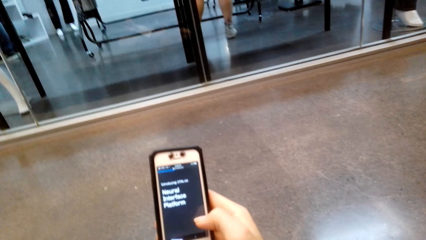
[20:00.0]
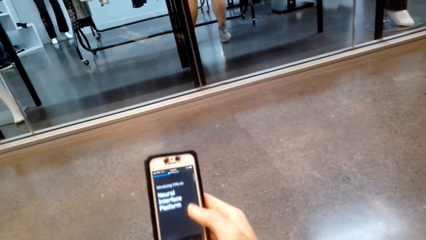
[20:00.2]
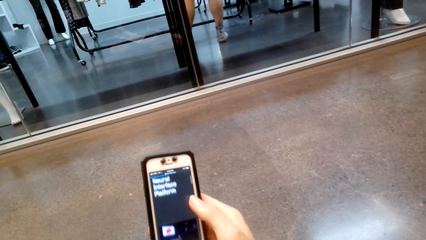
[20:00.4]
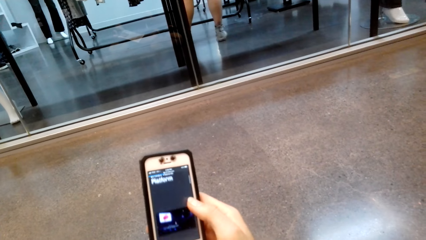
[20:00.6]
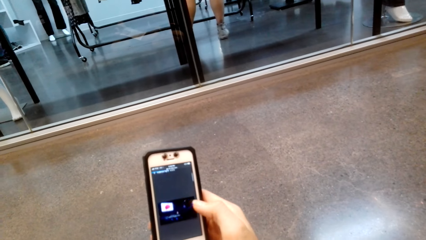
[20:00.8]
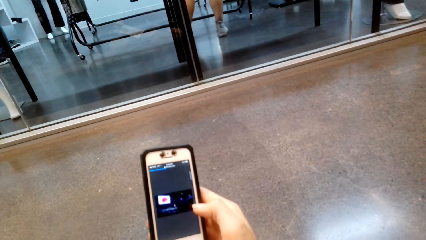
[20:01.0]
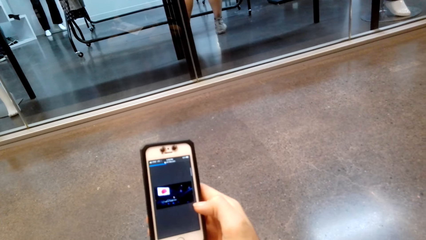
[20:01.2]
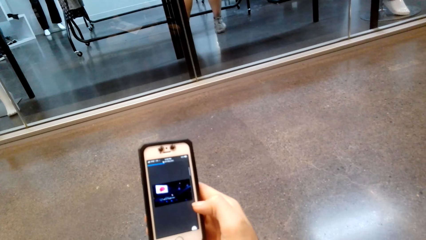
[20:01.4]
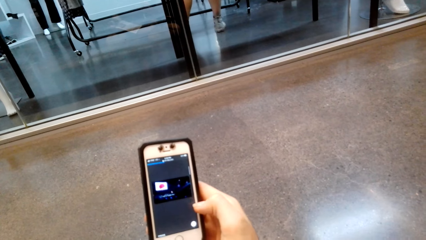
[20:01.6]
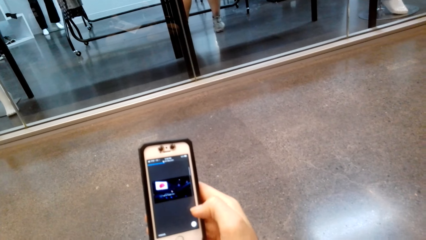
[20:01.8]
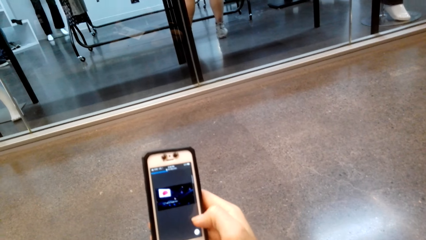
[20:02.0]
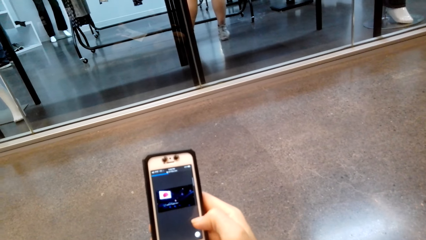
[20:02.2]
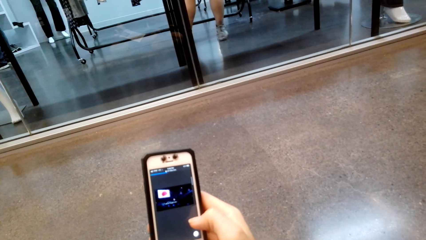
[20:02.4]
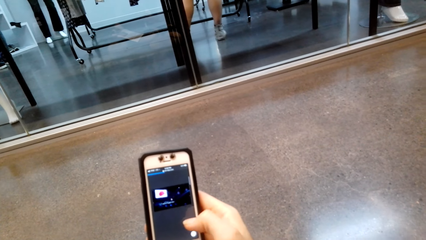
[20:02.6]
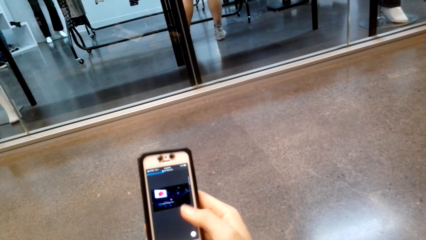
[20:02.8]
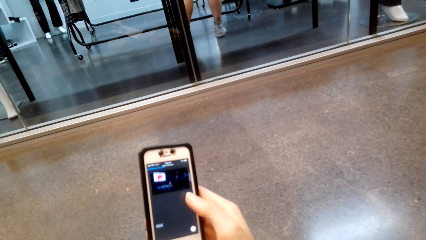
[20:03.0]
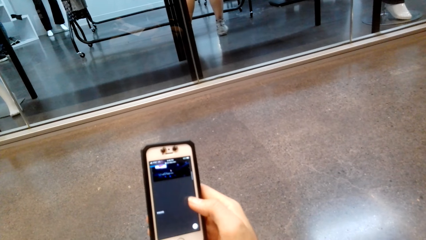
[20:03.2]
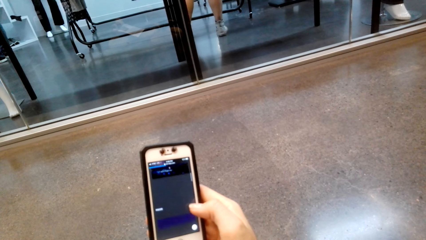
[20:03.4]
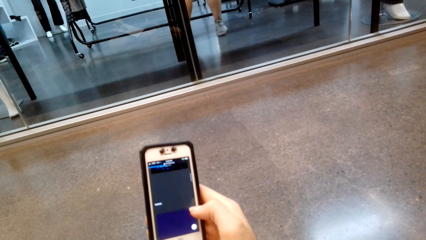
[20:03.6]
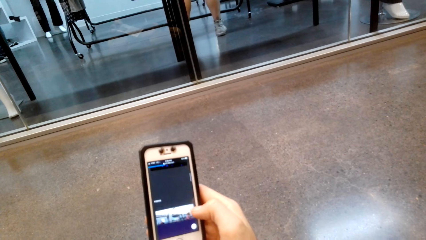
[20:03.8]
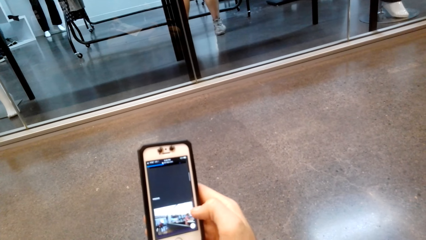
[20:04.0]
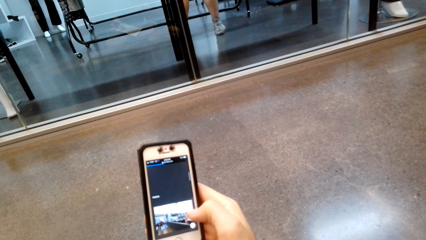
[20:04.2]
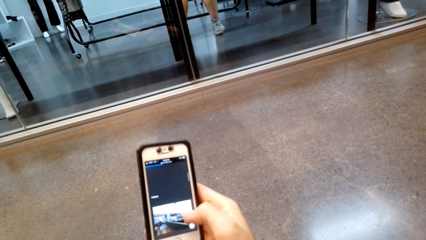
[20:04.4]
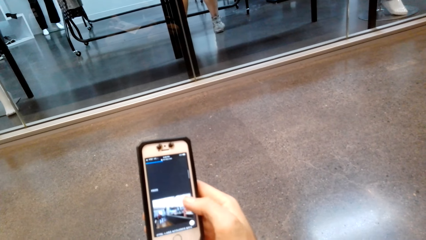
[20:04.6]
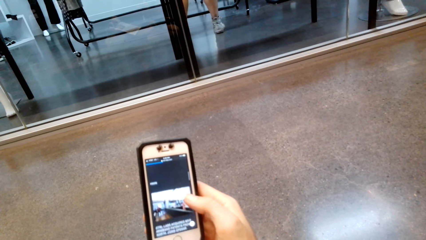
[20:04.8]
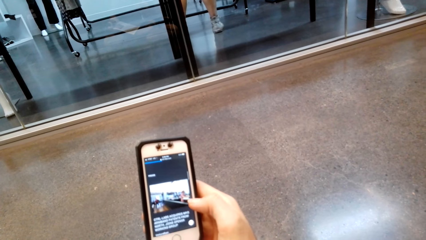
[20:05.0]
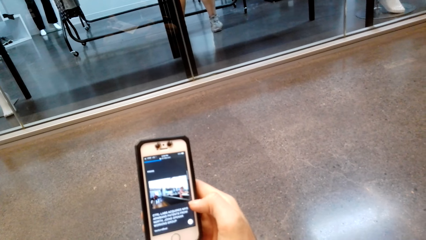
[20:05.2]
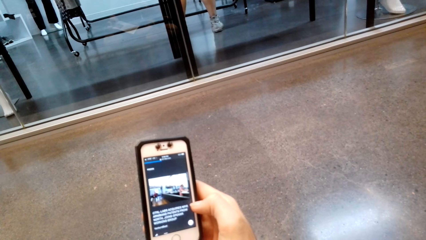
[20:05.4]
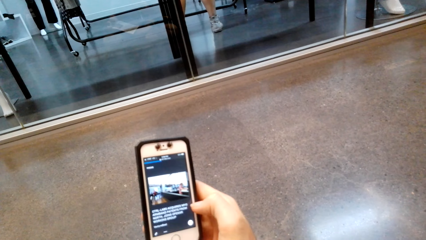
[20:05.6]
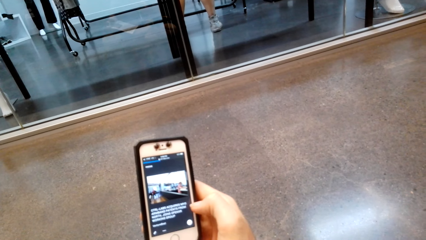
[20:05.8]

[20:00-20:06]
The camera wearer scrolls the phone.

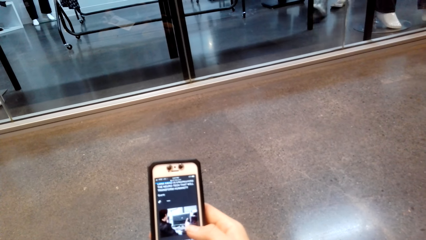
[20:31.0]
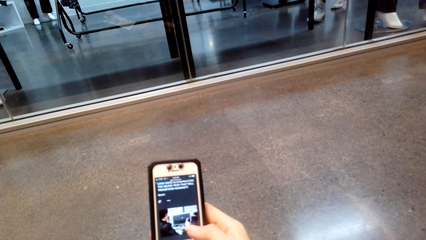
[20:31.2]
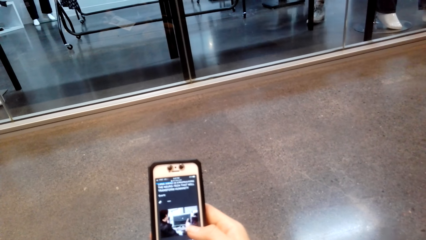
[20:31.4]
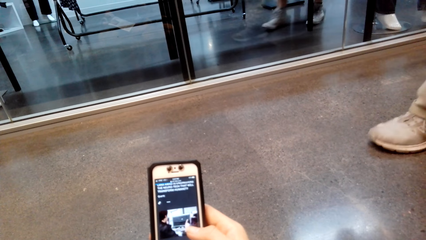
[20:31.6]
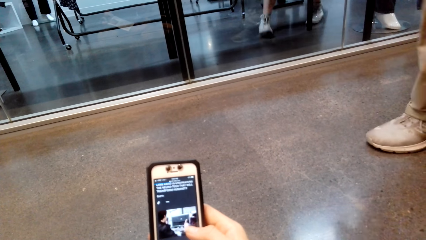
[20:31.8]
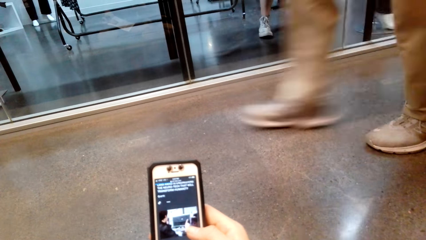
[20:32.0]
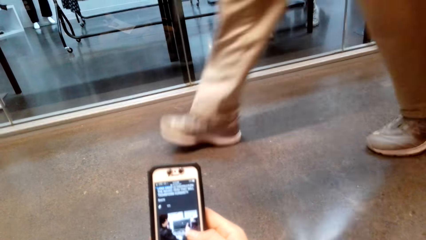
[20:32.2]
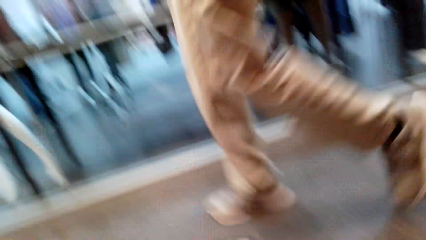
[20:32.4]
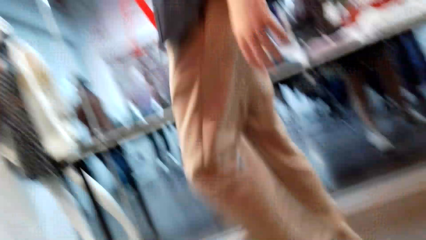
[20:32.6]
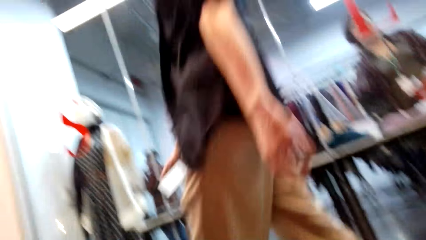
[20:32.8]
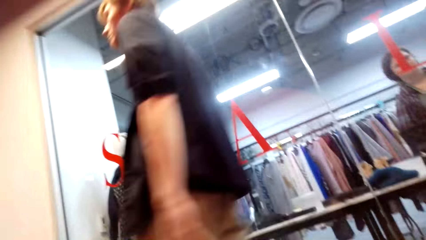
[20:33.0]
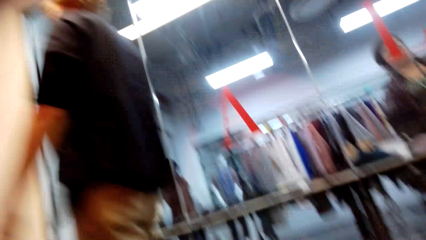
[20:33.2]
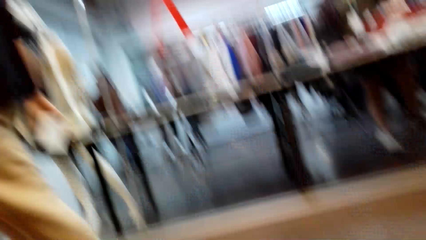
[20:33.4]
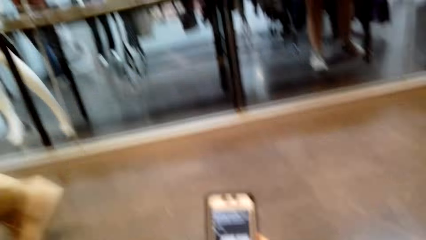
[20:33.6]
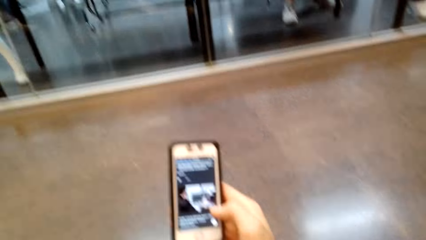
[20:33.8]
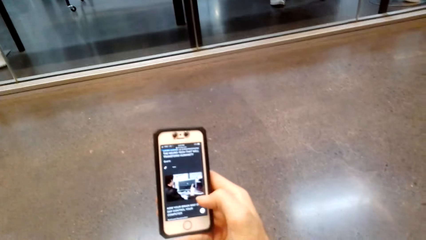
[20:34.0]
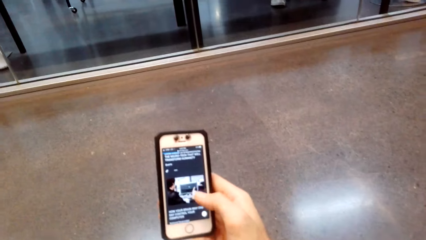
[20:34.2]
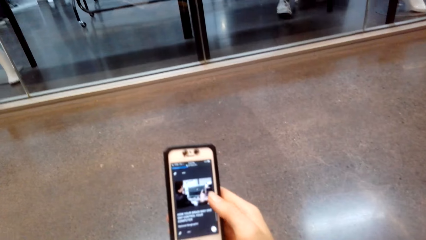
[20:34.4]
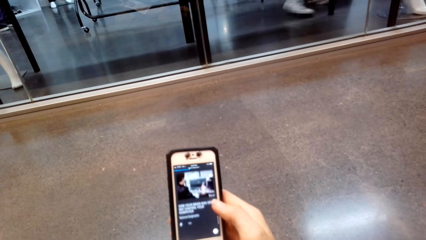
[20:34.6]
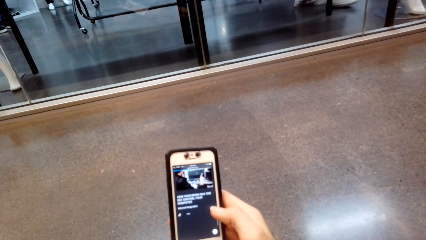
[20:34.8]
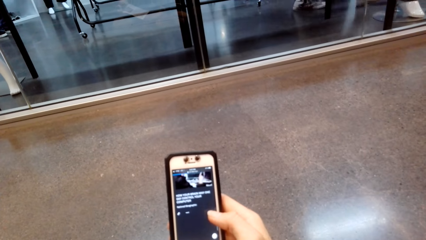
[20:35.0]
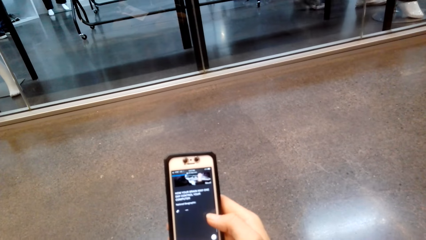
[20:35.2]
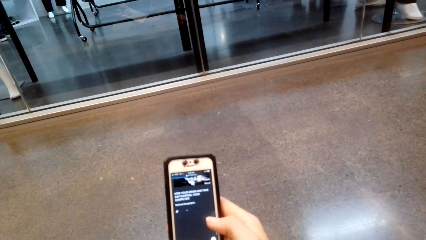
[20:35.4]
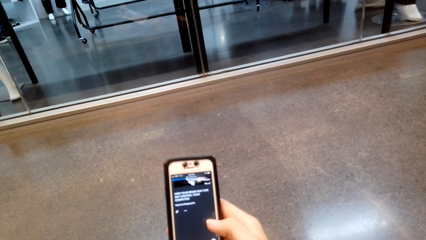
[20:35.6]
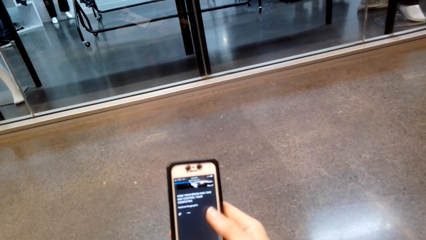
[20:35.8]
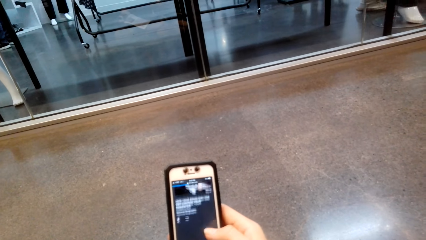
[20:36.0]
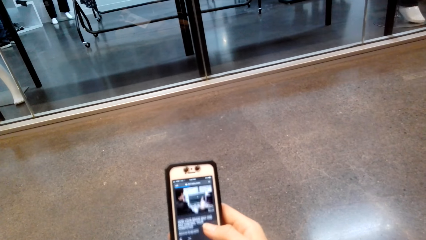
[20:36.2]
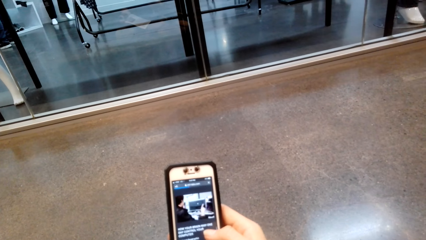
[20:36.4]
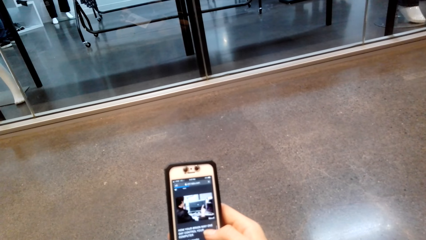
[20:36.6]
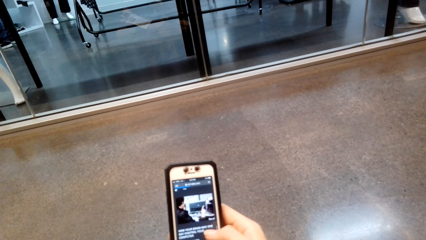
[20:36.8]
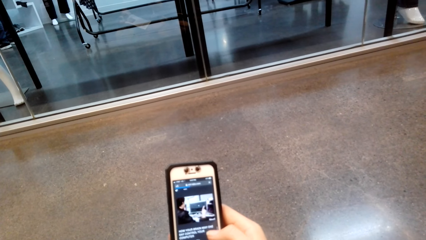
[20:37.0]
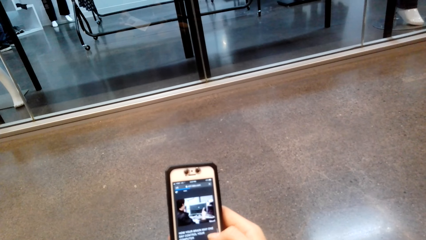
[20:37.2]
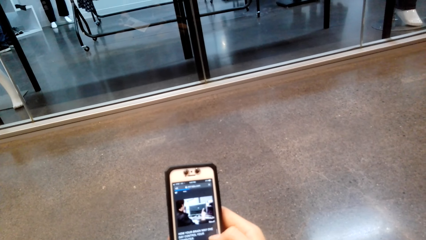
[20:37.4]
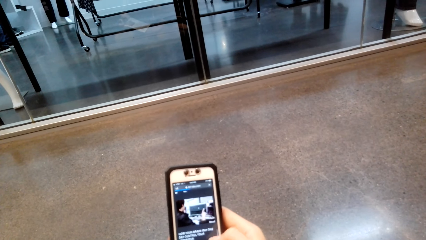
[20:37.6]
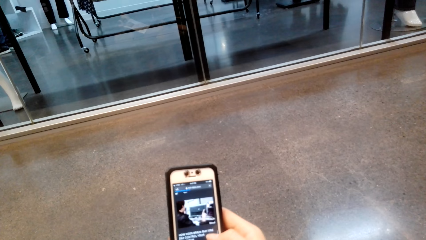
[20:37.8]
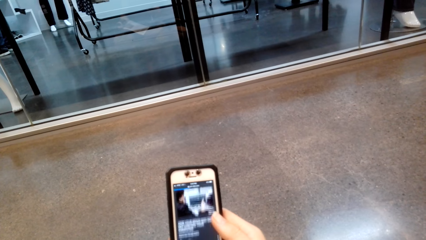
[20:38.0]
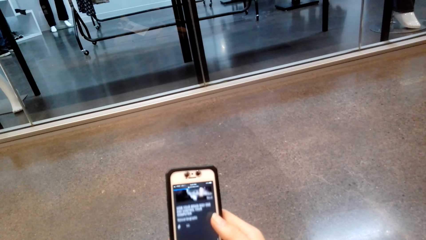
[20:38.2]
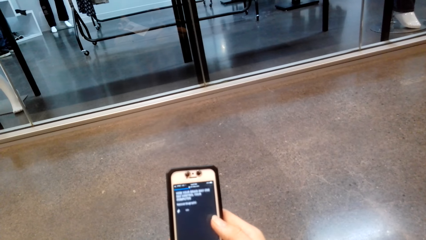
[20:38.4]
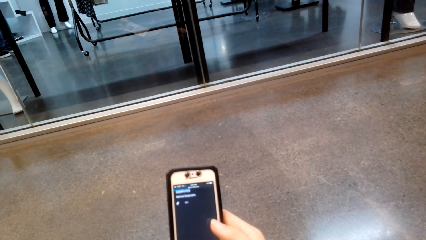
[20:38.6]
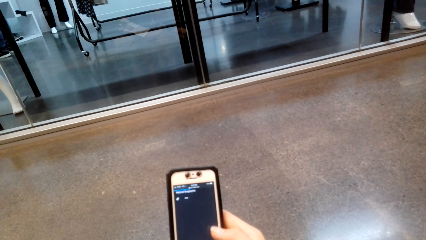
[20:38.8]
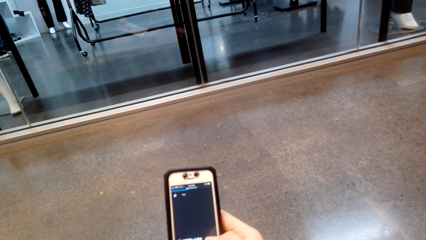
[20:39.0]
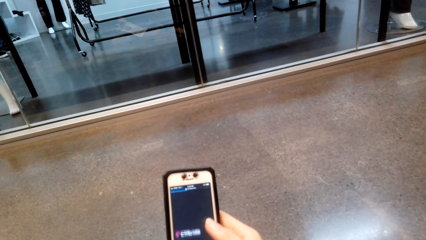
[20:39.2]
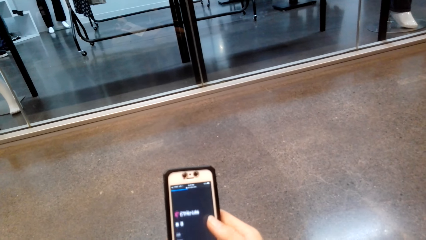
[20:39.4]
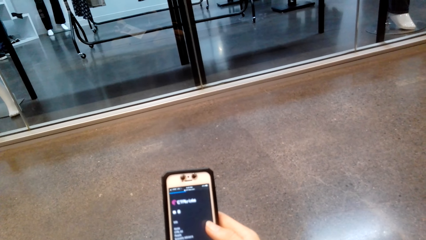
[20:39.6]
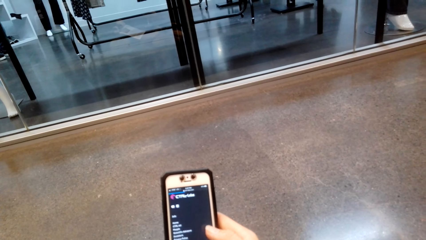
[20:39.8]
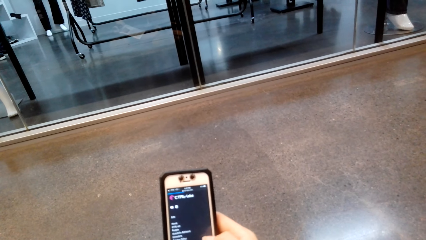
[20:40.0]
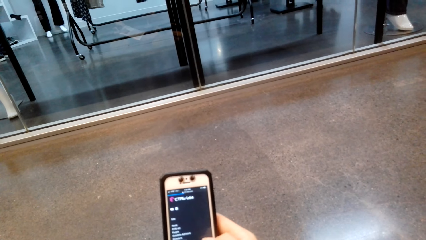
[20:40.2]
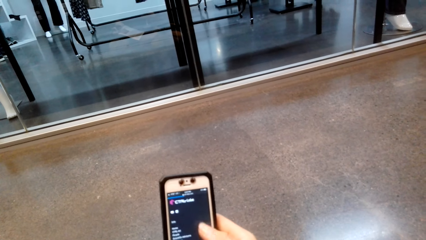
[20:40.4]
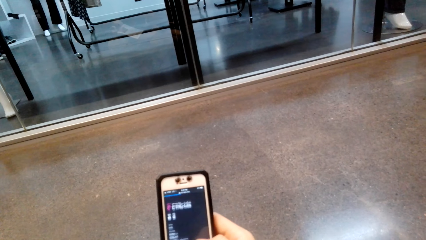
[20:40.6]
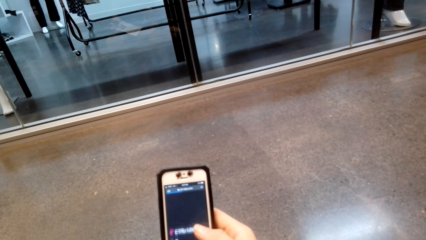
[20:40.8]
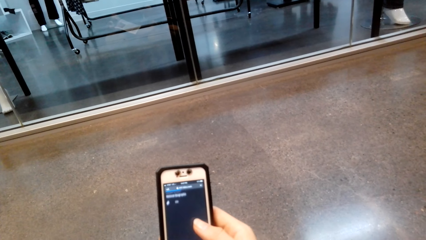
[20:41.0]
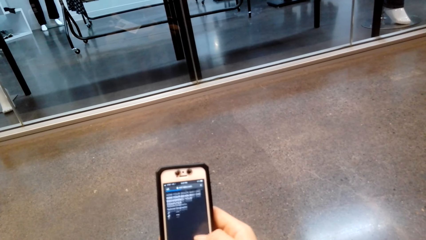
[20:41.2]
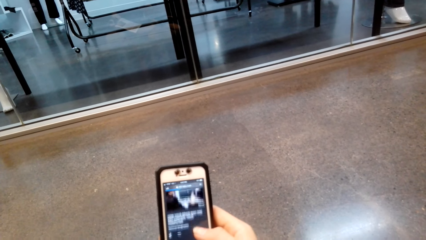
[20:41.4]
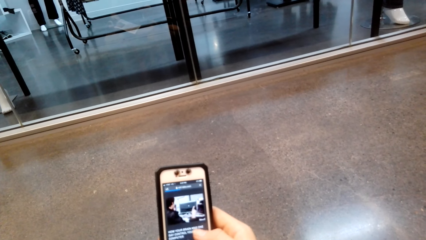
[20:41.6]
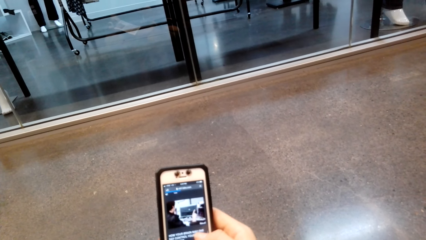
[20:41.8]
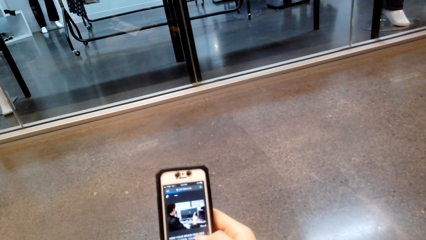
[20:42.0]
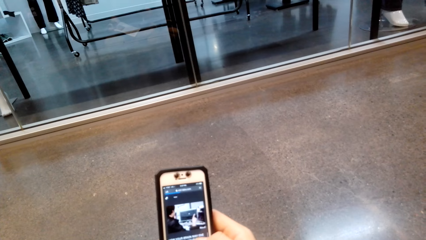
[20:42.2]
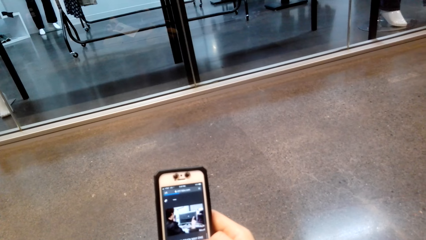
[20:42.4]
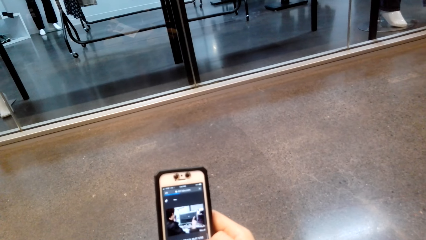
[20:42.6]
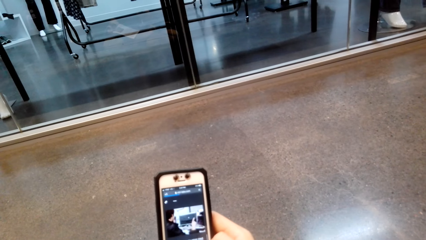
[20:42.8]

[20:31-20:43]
A person walks past the camera wearer. The camera wearer looks at the person. They scroll the phone.
